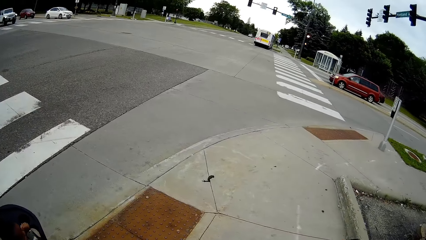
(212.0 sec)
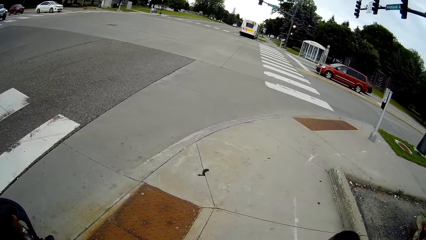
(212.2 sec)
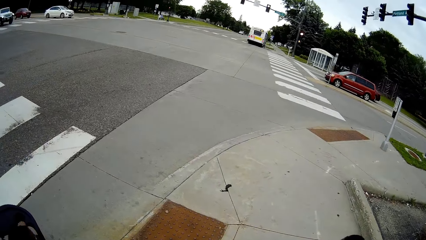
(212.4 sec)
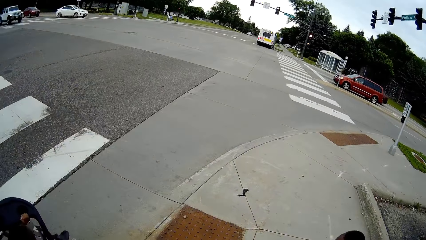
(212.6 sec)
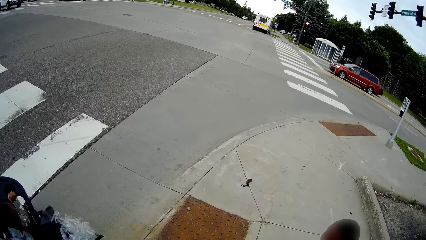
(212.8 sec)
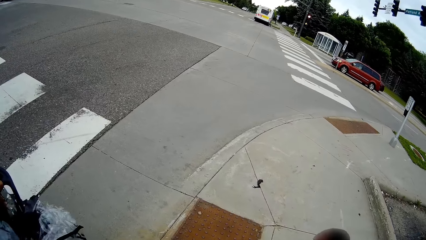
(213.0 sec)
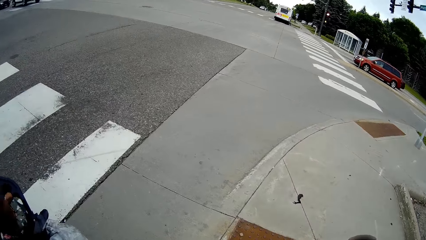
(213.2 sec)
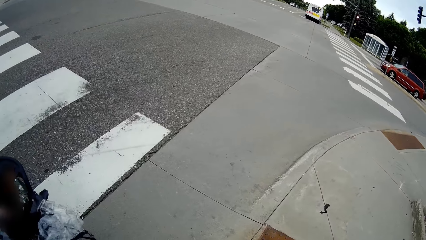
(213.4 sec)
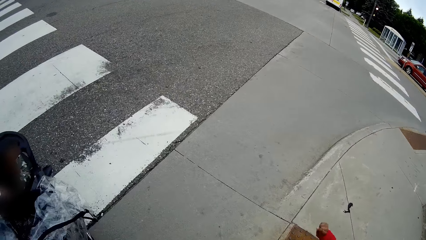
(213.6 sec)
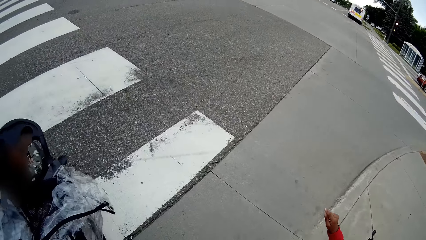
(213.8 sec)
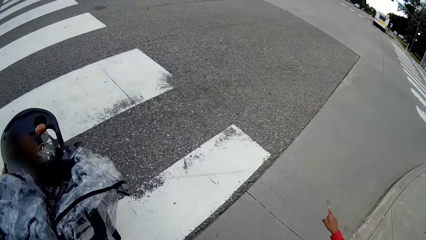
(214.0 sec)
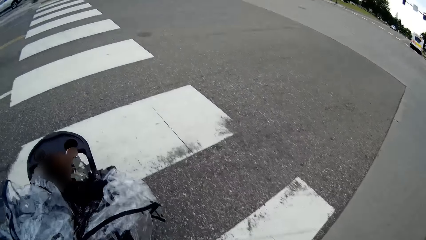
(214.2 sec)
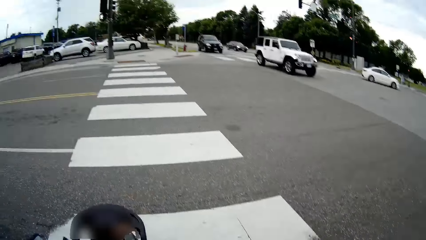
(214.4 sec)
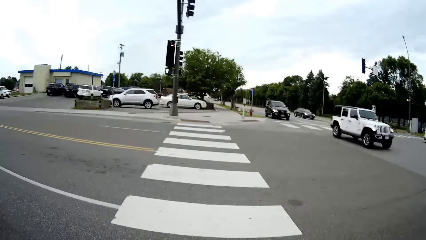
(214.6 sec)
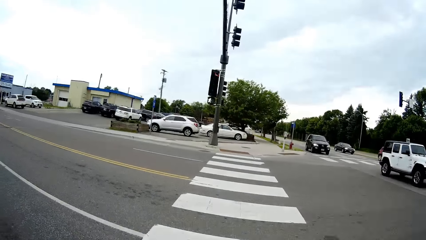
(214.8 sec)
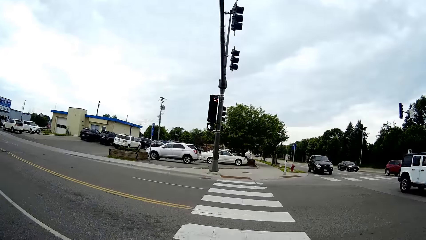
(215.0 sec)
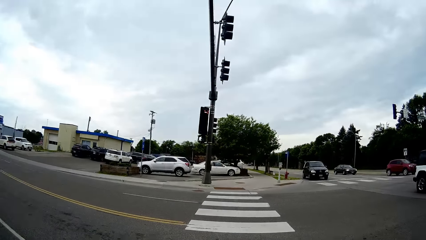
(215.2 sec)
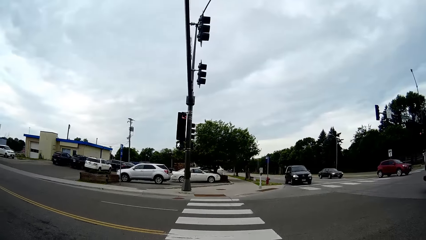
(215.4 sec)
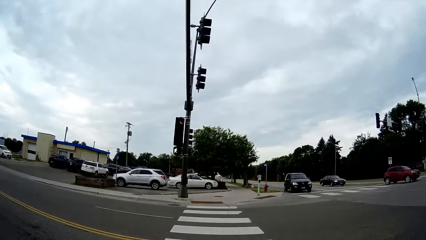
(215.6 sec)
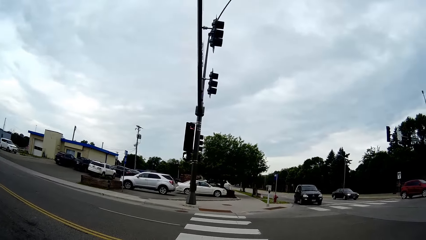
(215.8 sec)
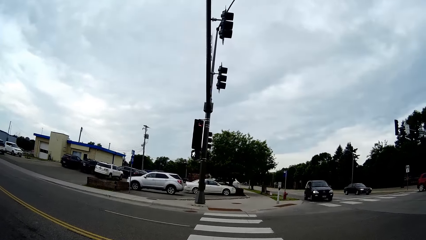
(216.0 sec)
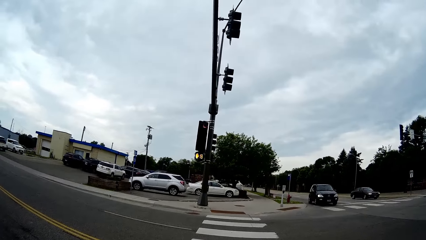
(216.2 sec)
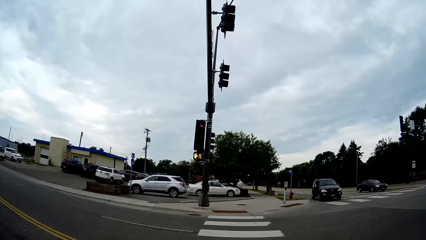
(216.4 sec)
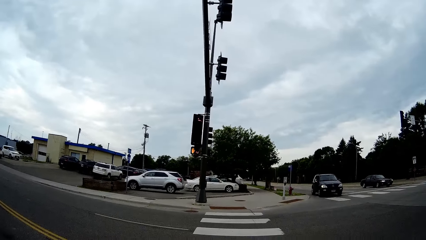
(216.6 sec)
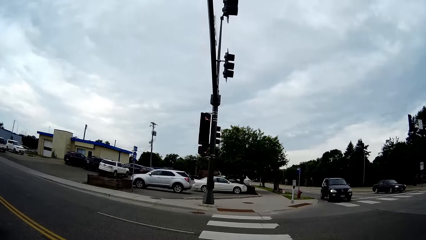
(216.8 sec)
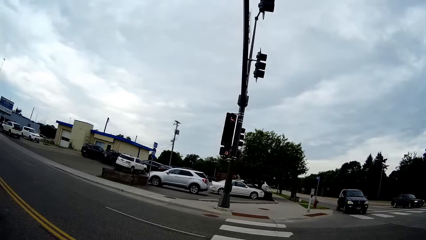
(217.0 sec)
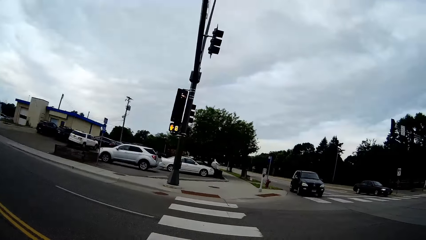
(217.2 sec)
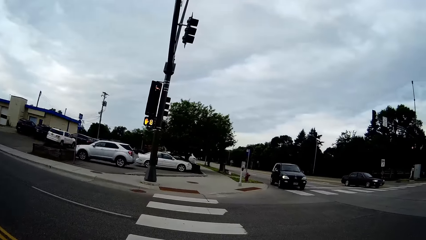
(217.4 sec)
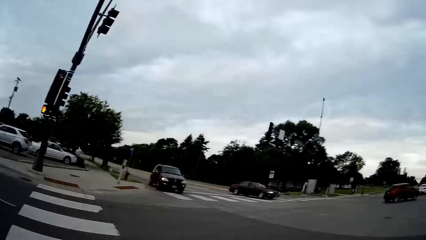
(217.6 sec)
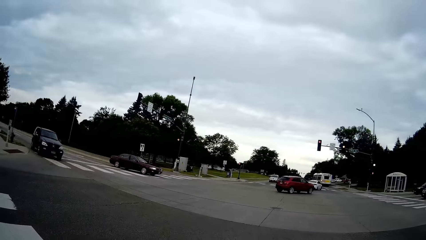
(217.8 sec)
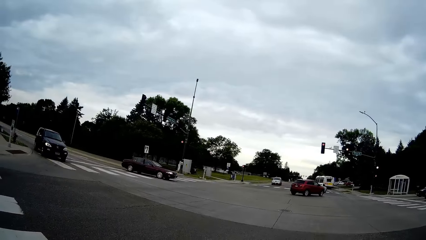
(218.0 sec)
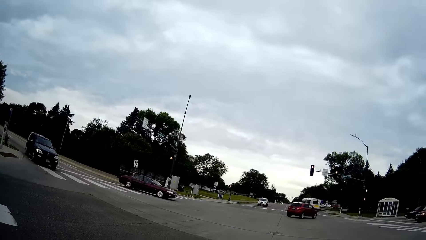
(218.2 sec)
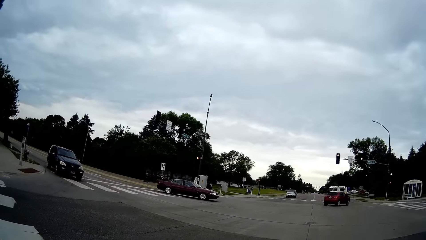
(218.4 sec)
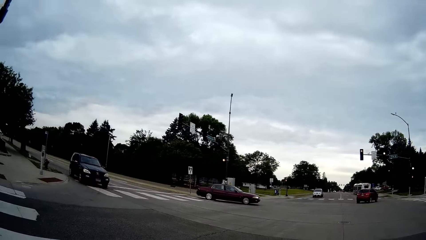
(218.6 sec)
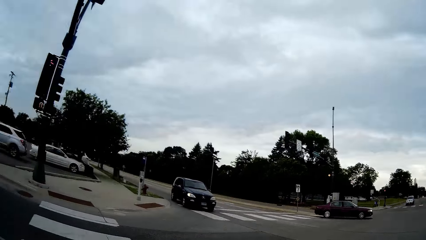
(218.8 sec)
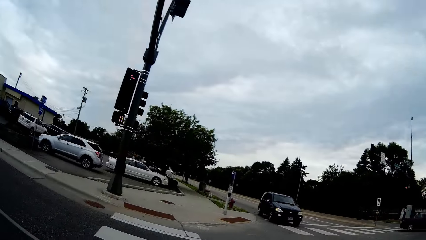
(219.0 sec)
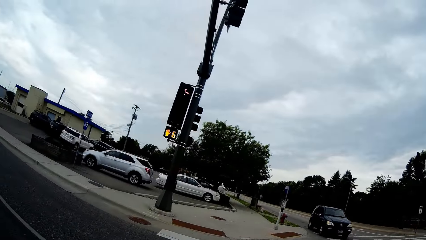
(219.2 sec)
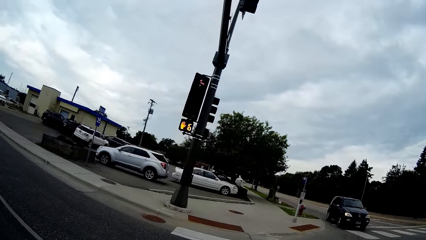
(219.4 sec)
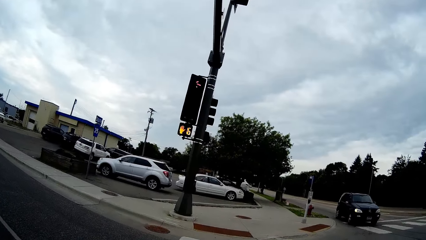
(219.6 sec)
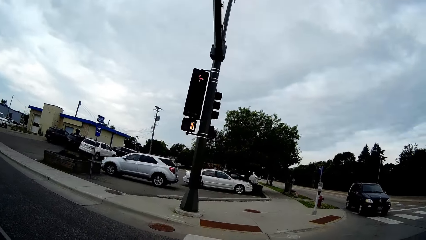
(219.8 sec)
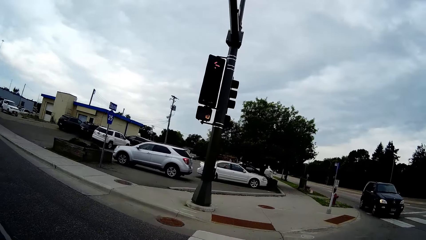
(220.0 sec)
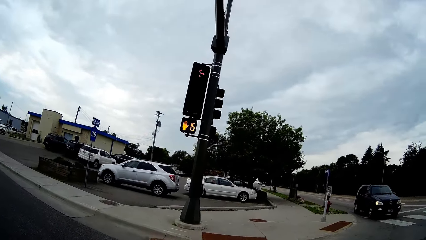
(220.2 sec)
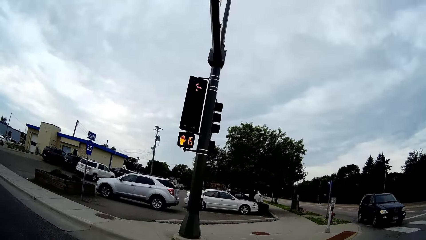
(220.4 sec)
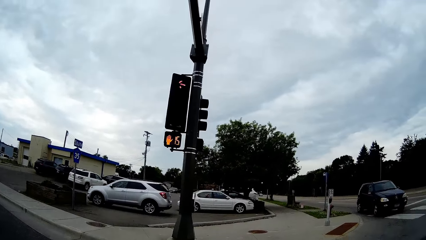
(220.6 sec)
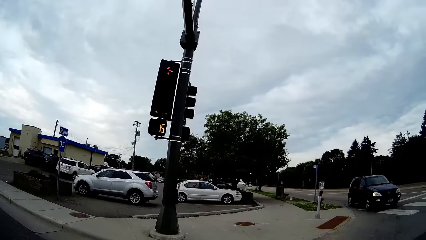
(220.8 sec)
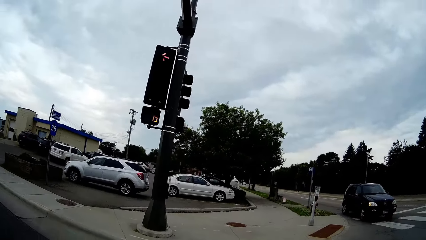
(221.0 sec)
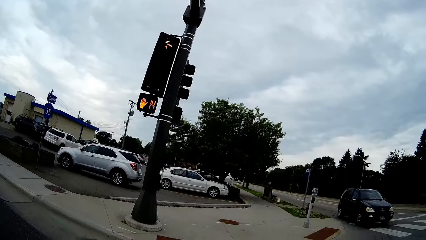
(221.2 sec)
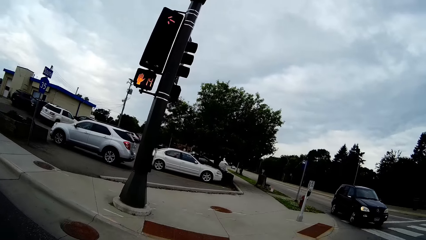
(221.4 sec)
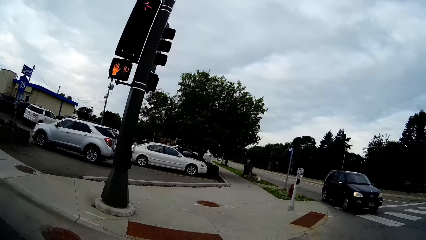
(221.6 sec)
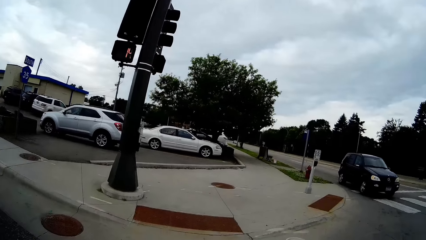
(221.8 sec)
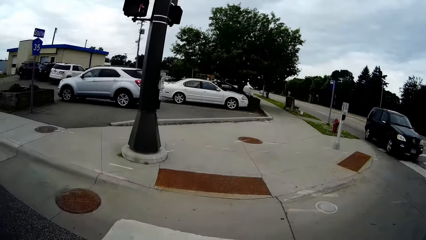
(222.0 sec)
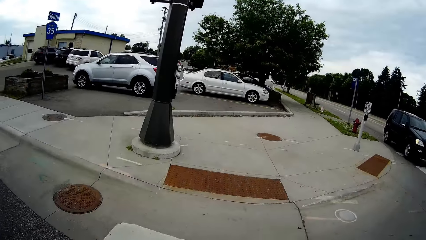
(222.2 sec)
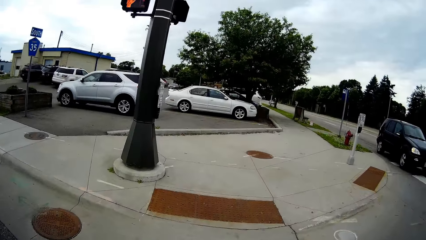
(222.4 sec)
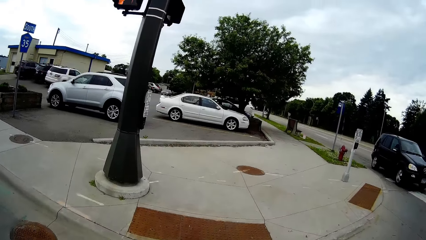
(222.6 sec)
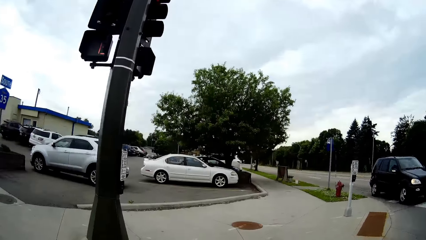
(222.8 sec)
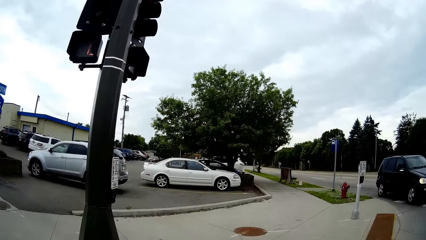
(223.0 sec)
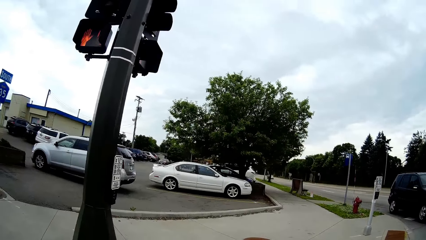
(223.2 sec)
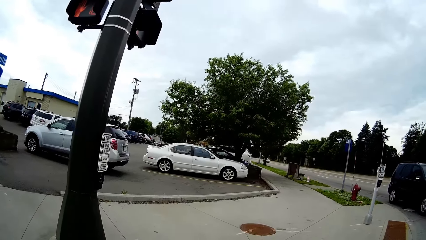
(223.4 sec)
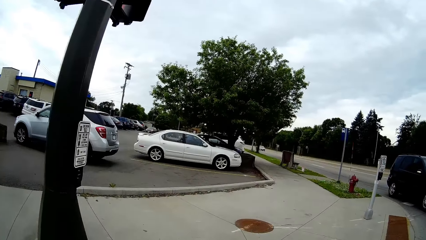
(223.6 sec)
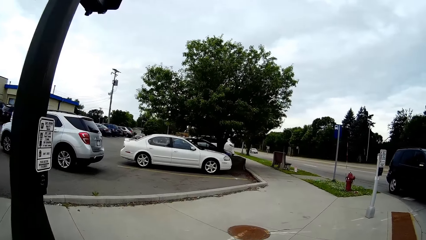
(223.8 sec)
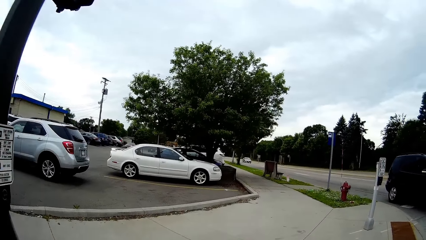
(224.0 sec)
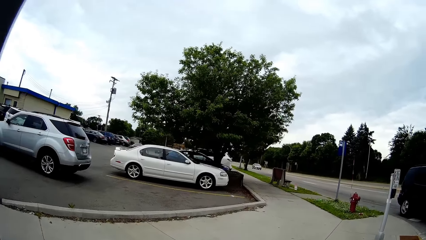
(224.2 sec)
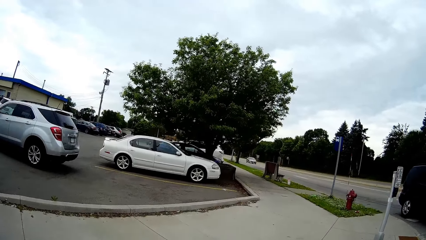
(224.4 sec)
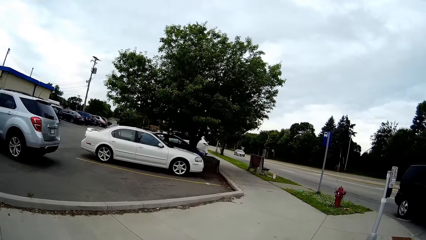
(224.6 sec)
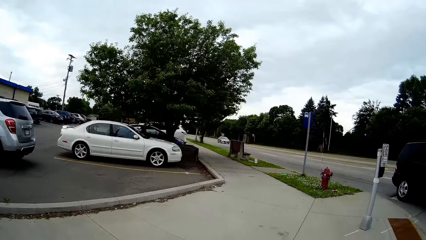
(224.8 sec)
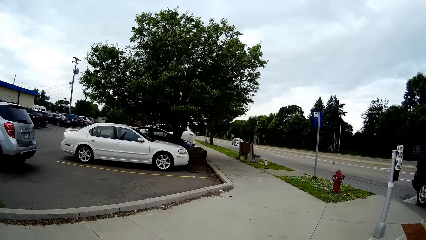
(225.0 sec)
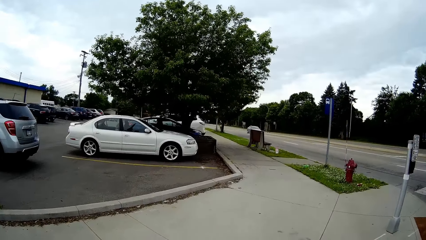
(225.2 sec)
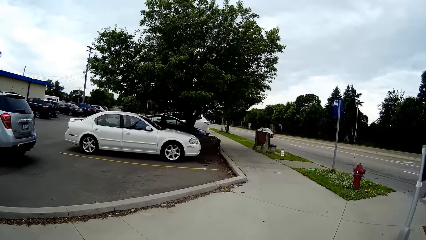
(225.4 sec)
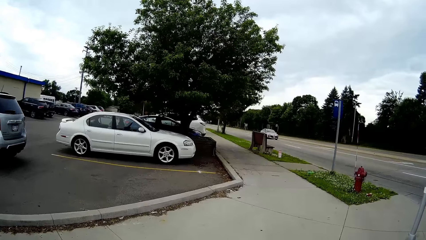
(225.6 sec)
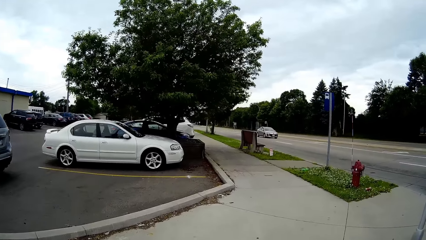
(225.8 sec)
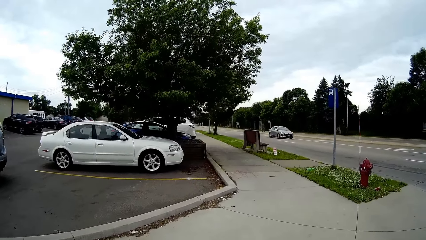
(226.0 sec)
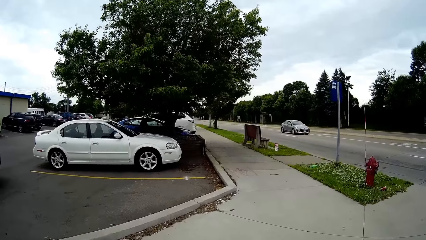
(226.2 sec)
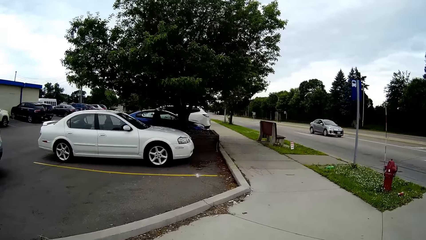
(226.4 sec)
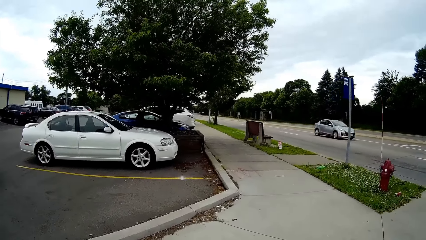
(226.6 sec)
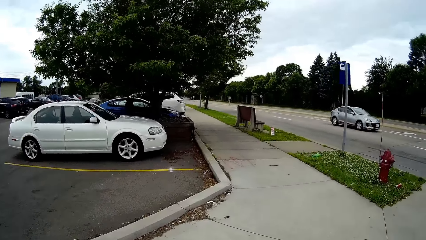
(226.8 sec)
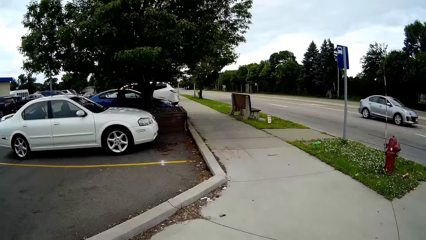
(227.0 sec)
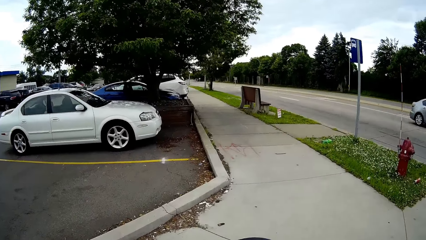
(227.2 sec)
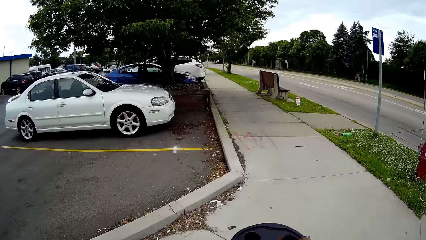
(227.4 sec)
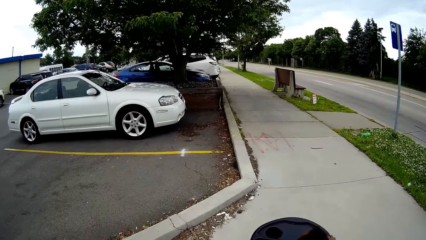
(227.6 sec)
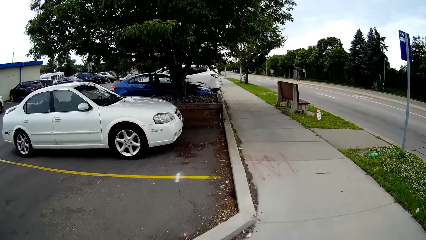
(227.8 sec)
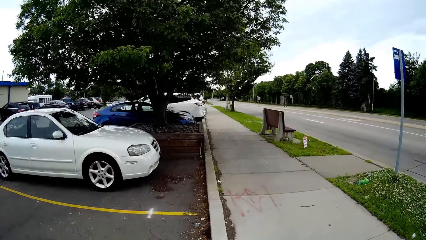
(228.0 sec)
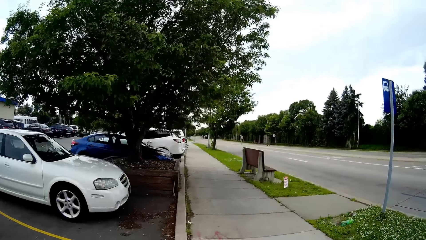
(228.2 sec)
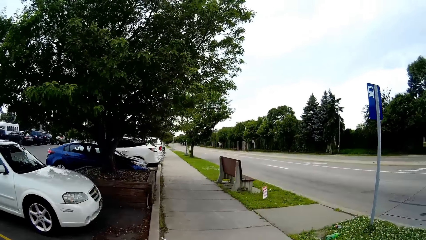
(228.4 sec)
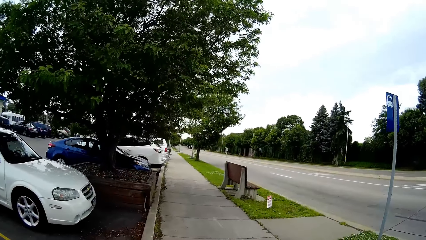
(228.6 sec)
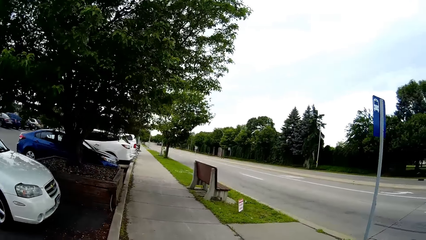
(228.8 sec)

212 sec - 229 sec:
The camera wearer pushes a baby in a baby stroller across the pedestrian crossing. A kid points towards a vehicle. The camera wearer crosses the pedestrian crossing. They walk along a pavement. They push the baby in the baby stroller along the pavement. They converse with the boy.
